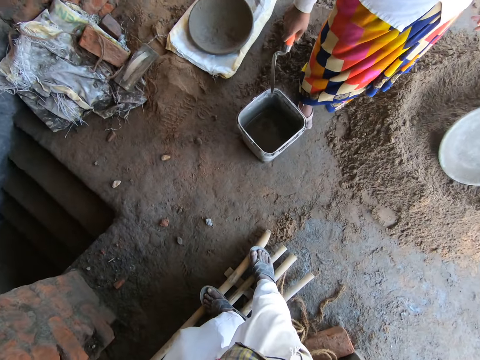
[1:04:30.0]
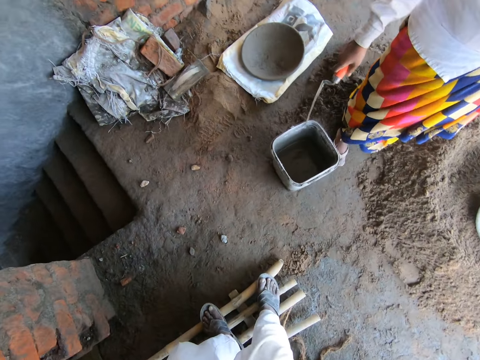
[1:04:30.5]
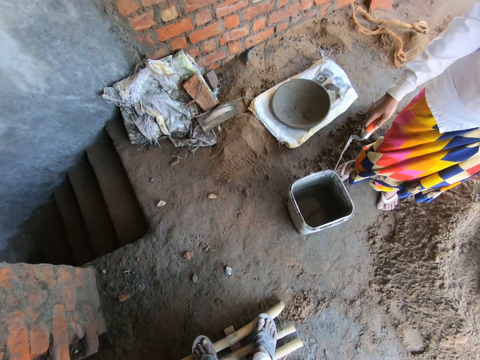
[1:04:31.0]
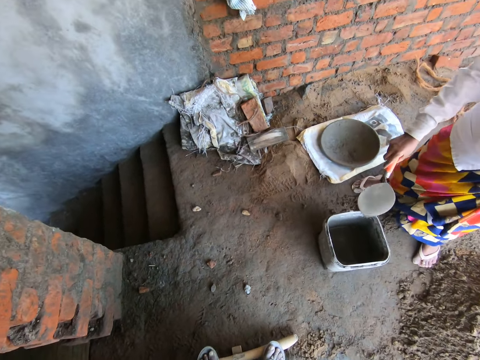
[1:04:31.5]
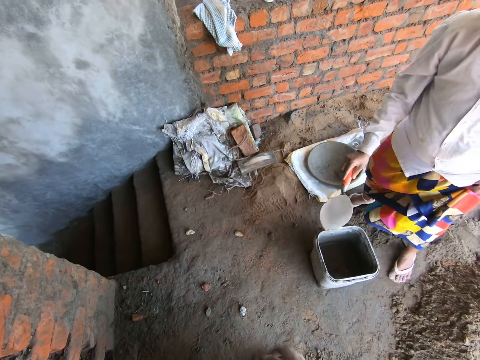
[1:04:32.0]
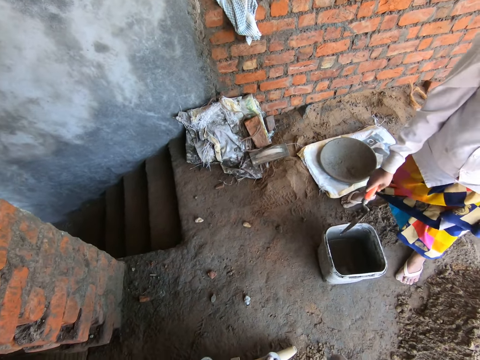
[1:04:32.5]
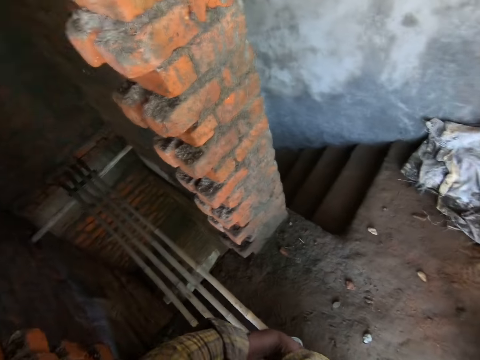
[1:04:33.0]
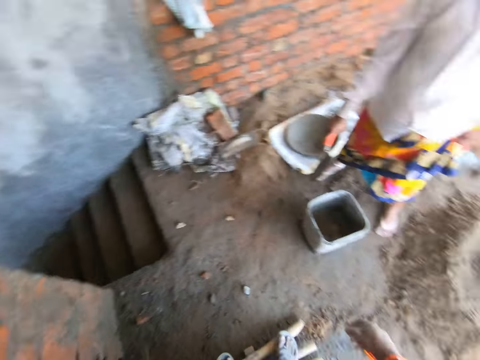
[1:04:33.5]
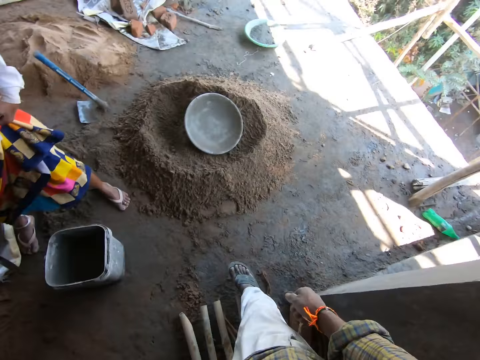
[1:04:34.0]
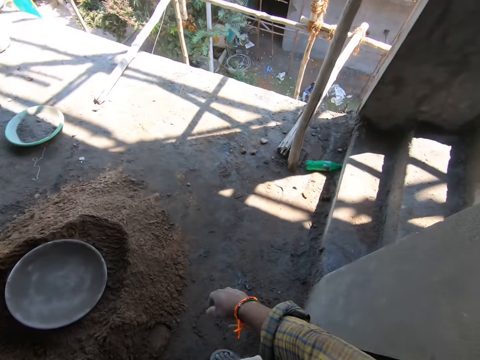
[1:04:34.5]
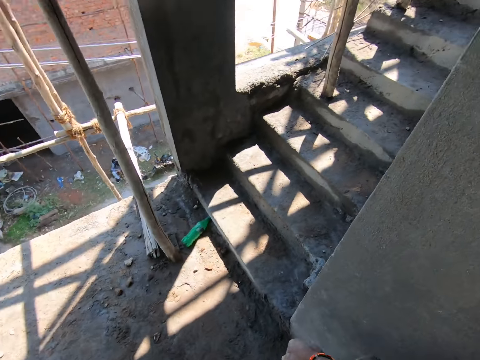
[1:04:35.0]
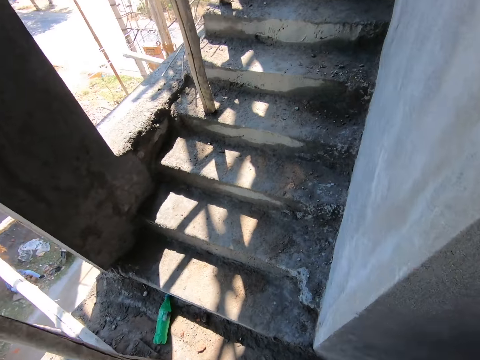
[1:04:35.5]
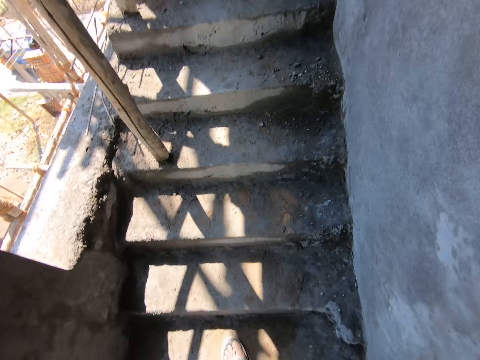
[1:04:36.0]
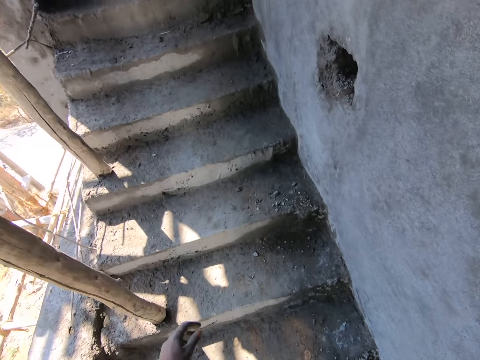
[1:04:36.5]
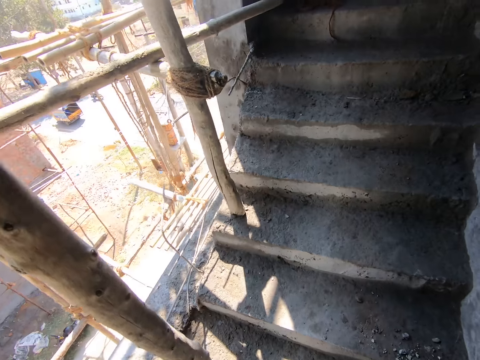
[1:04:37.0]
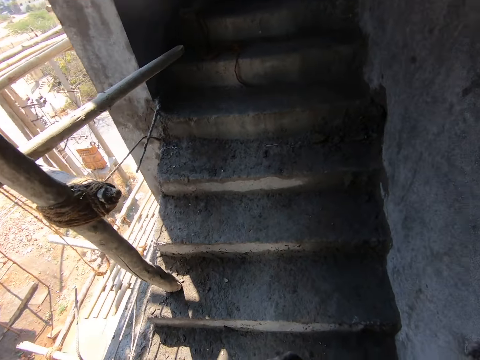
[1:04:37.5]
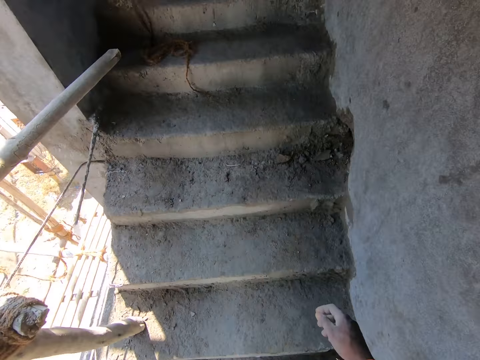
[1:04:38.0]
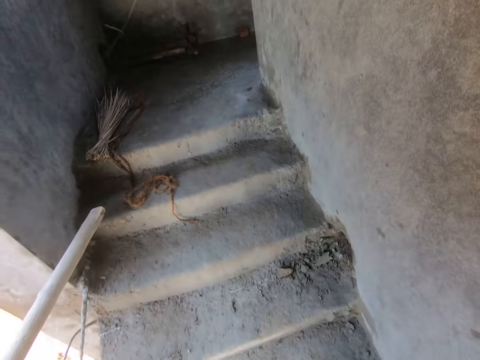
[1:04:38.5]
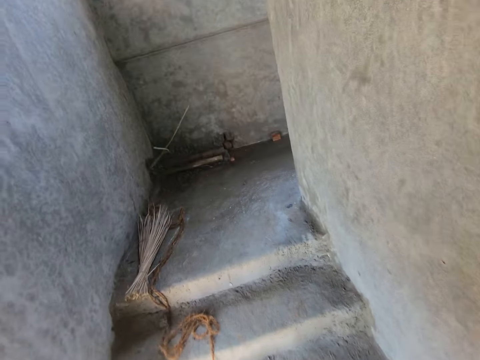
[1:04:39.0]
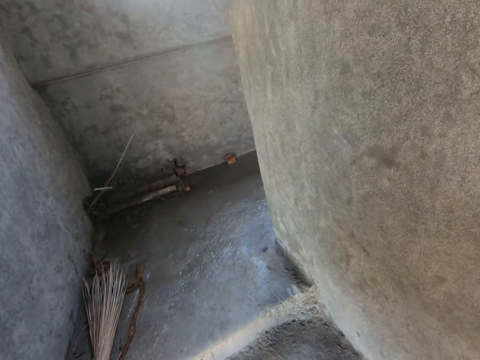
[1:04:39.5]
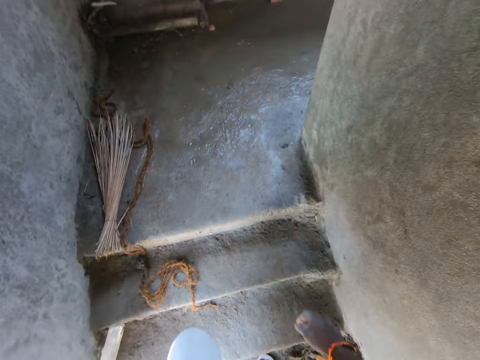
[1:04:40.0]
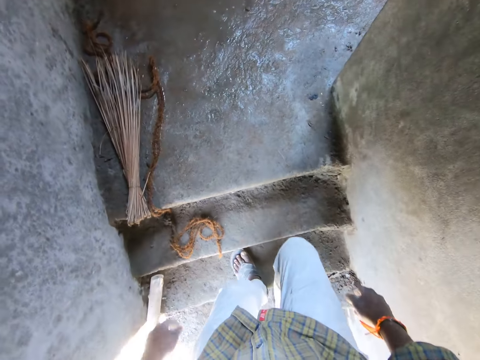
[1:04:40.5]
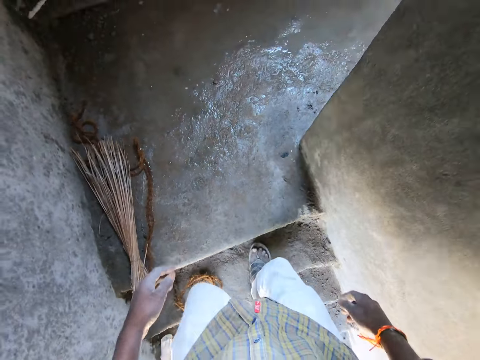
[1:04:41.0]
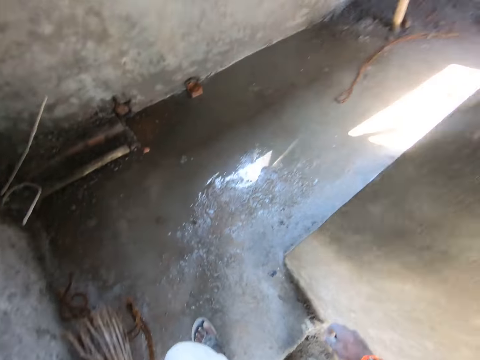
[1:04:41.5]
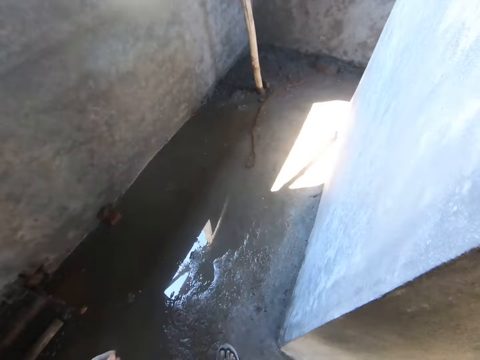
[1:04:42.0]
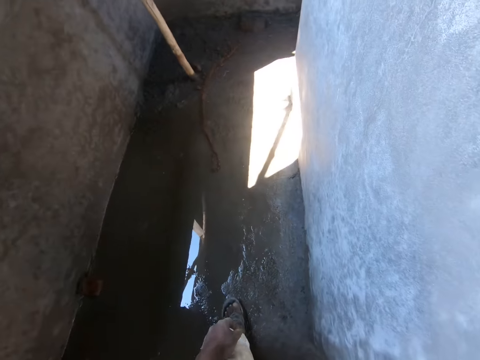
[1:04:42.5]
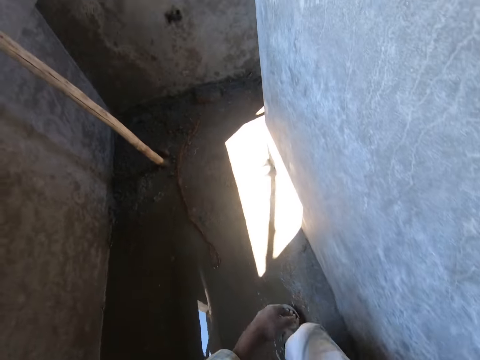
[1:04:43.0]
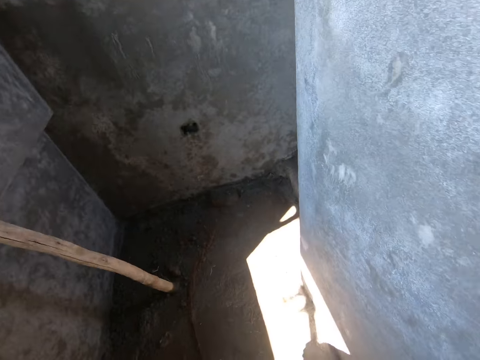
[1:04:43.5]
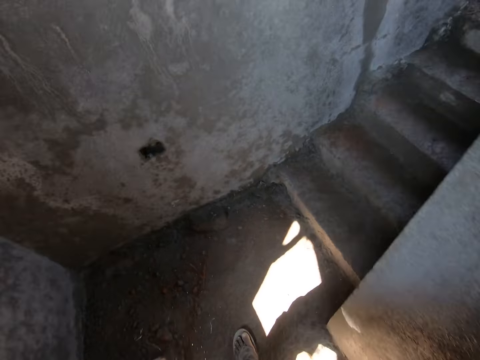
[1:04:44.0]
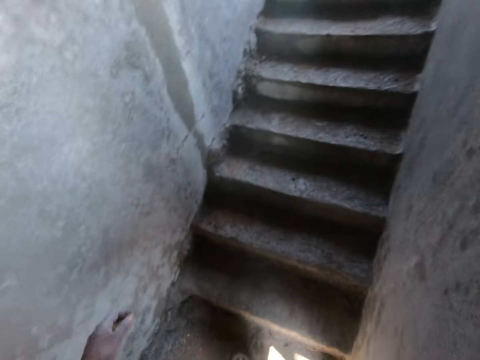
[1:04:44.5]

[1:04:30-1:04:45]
The camera wearer walks on the floor. They walk up the stairs.

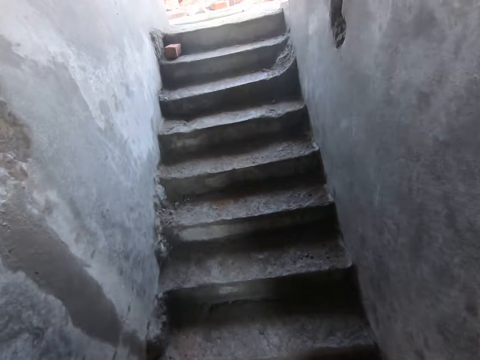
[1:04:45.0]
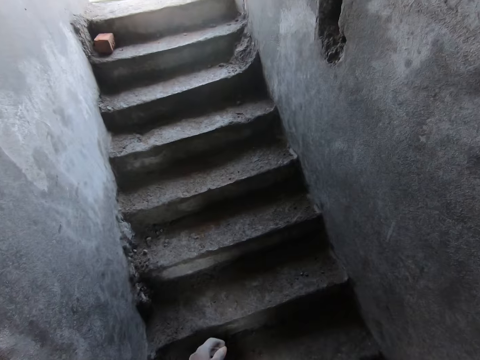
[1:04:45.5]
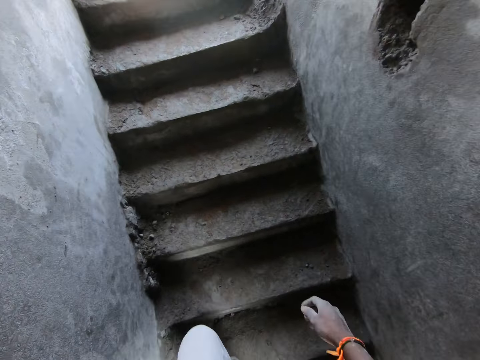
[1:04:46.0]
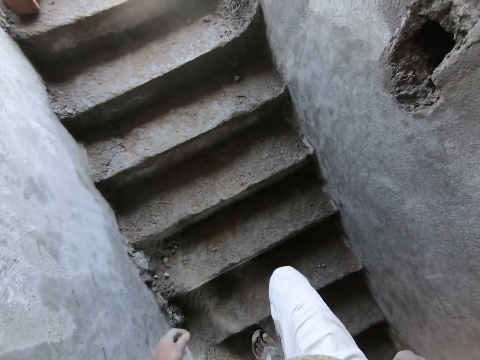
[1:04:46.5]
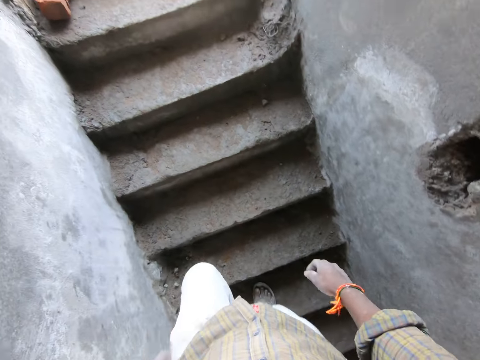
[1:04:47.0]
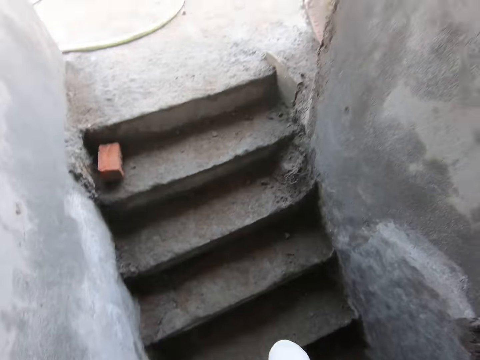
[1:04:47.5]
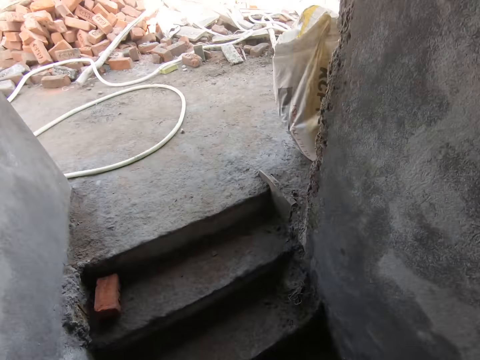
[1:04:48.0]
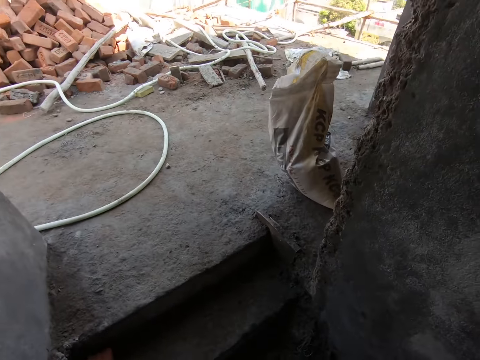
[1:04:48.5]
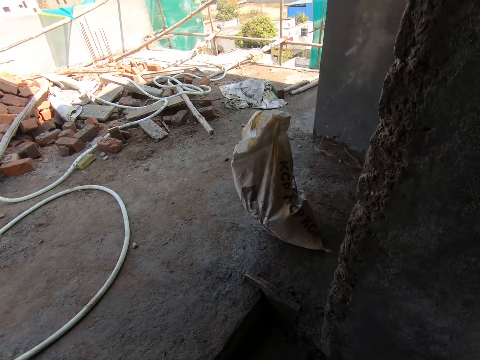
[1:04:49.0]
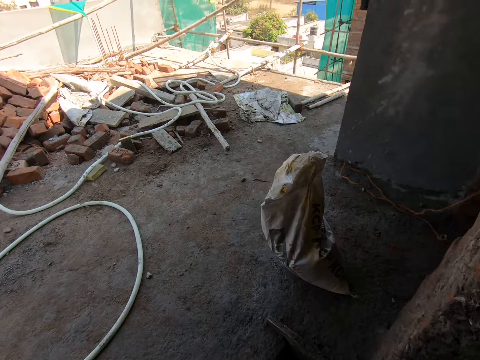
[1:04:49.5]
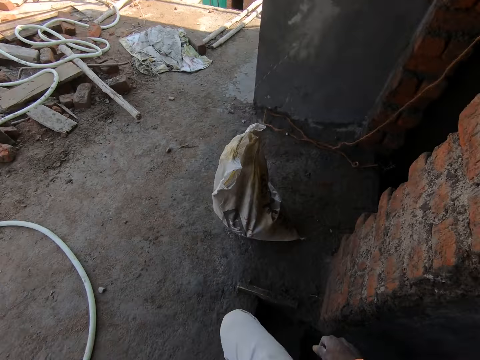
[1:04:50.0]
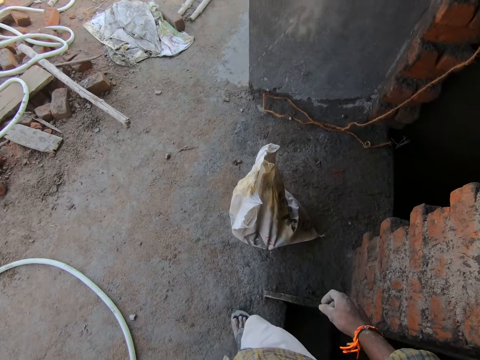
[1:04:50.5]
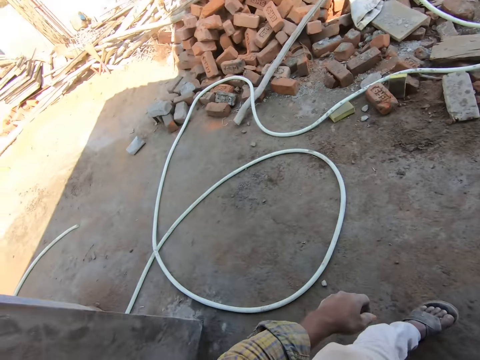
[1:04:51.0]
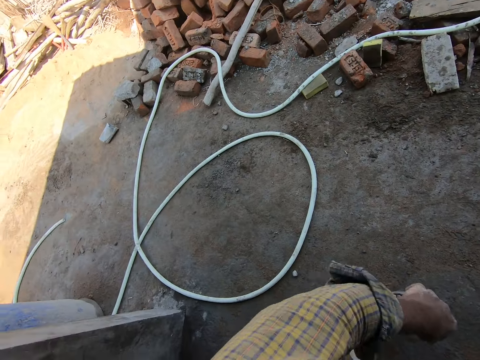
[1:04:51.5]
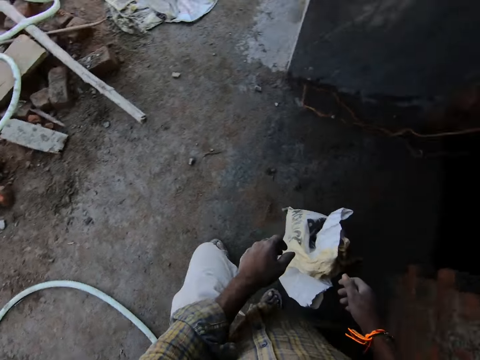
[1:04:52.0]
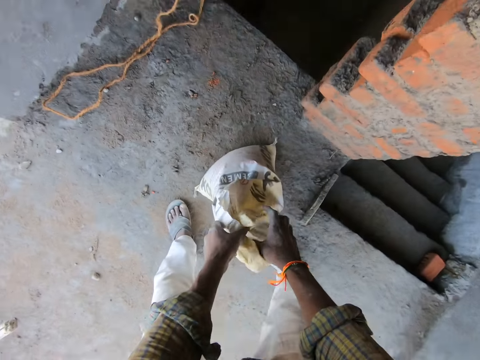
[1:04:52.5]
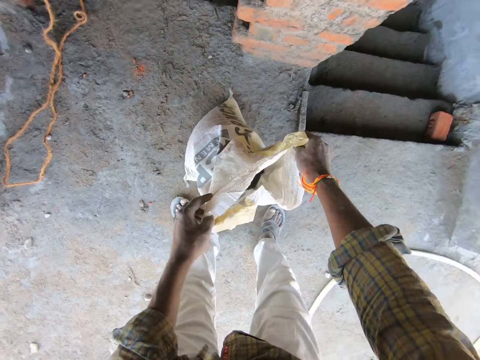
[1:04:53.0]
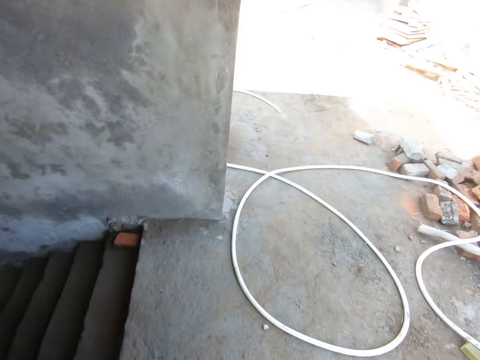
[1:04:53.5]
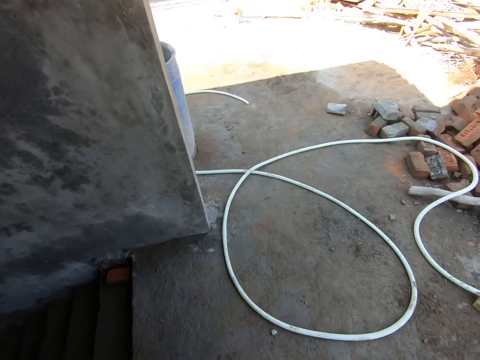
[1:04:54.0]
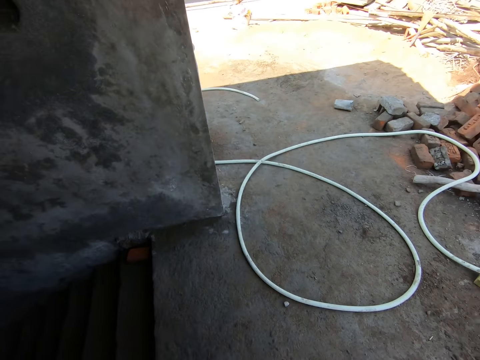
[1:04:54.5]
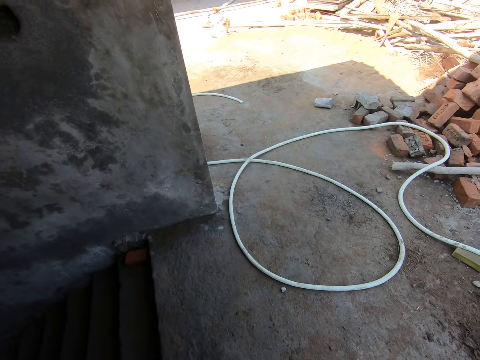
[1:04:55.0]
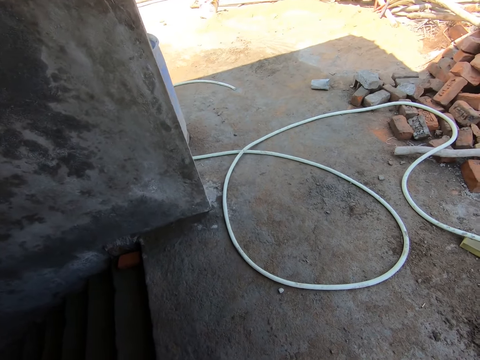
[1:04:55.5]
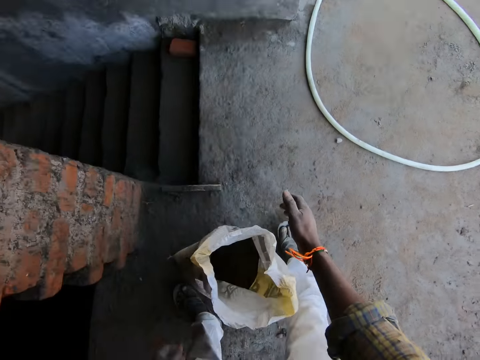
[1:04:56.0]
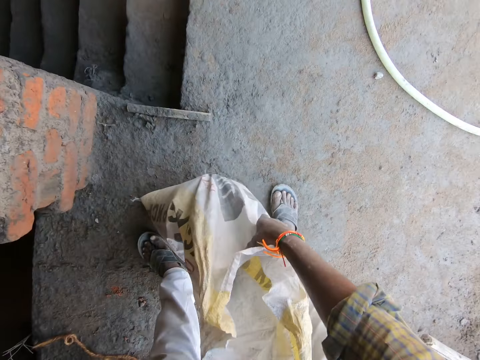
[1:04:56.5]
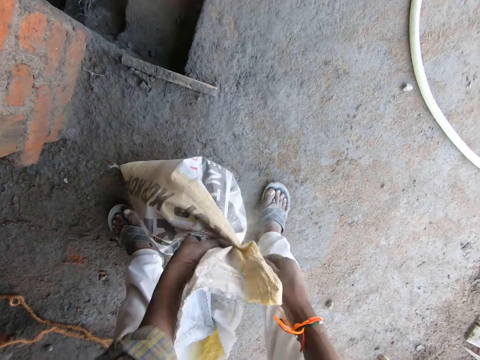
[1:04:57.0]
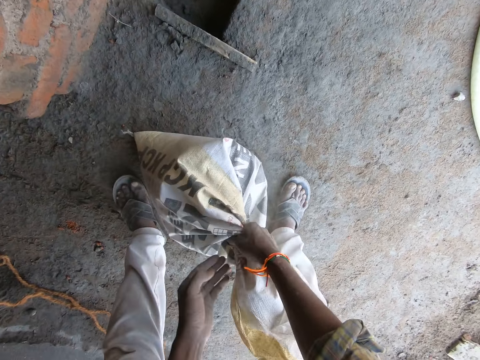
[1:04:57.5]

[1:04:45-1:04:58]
The camera wearer picks up the cement sack on the floor. He opens a bag of cement on the floor with his hands. He stands on the floor. He picks up the cement sack on the floor. He twists the bag of cement in his hands.
